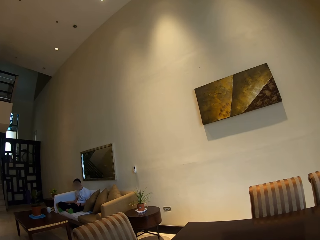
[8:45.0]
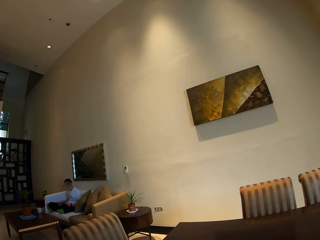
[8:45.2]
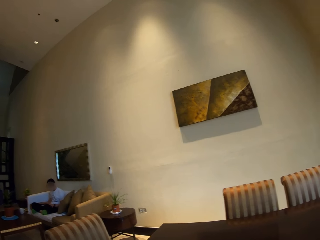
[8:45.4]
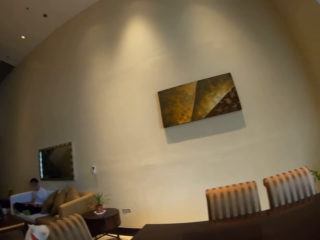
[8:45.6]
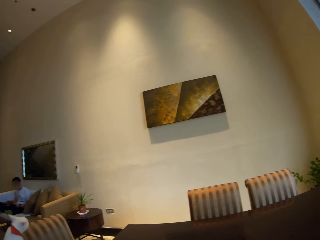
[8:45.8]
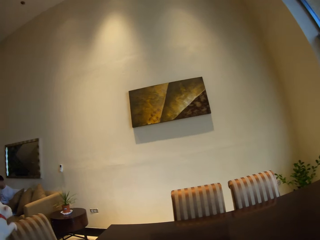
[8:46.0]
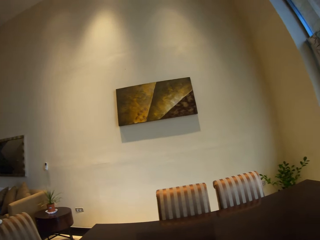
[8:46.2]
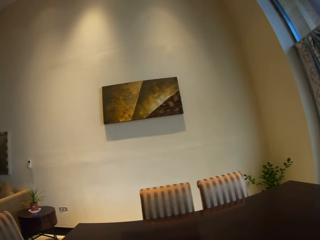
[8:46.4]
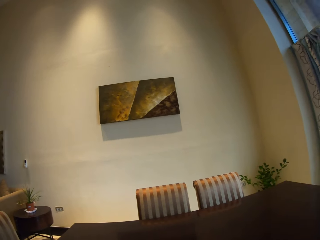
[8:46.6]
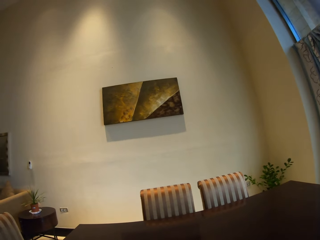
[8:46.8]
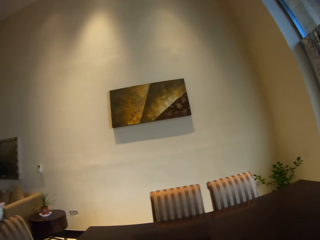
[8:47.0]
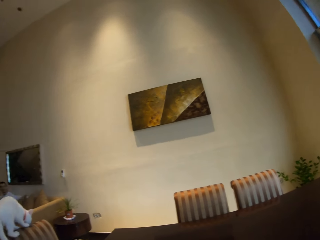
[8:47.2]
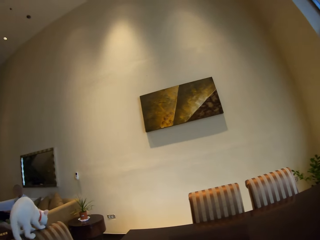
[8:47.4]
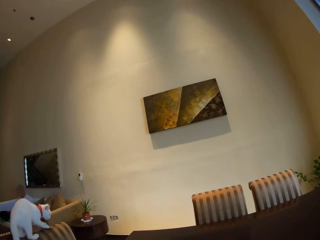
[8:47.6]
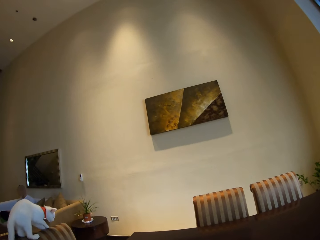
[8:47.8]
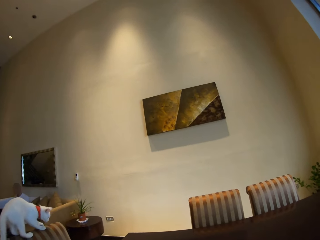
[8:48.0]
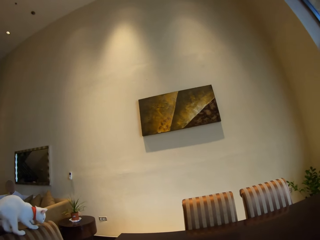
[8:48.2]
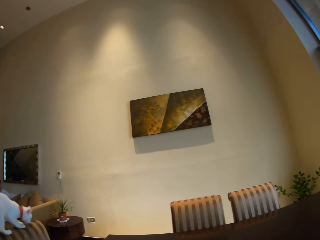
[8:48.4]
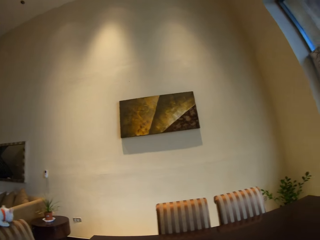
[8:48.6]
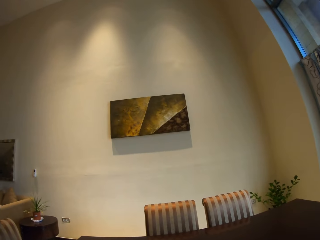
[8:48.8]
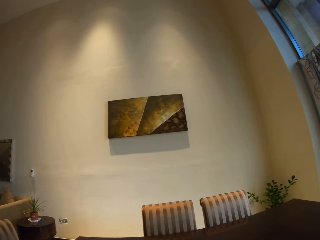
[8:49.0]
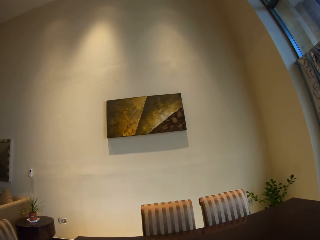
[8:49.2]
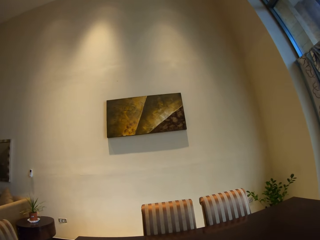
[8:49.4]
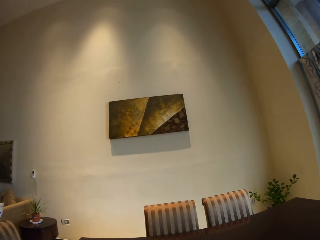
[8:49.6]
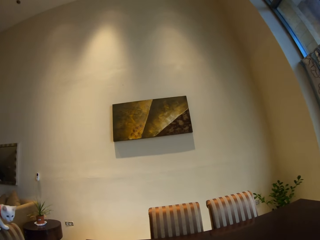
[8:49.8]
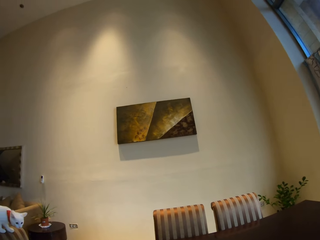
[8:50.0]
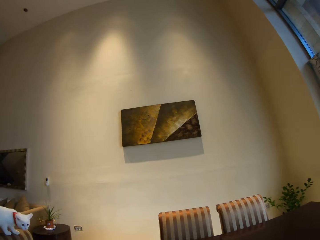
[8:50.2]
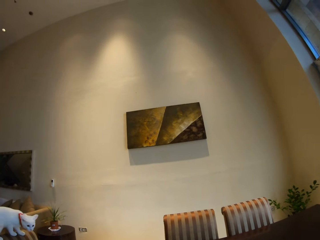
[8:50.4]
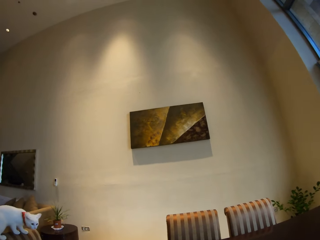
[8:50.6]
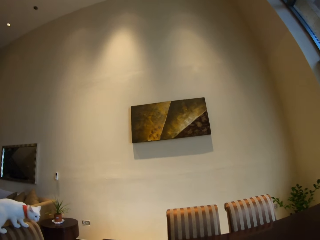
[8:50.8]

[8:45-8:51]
The camera wearer stares at the table.
